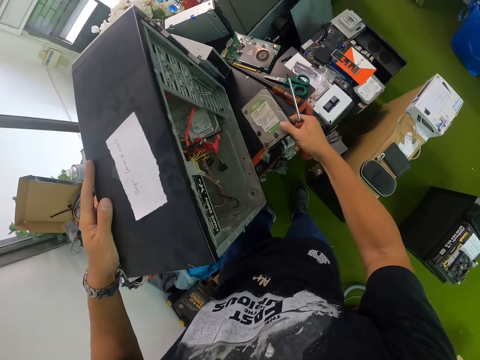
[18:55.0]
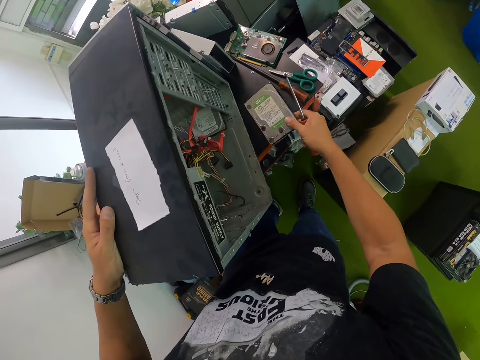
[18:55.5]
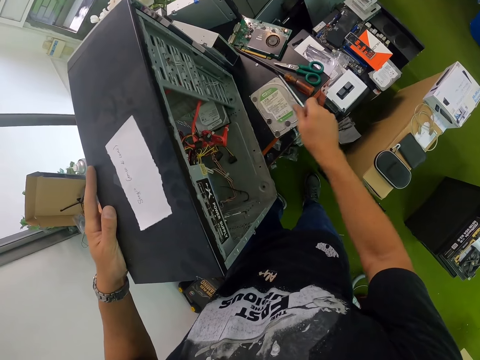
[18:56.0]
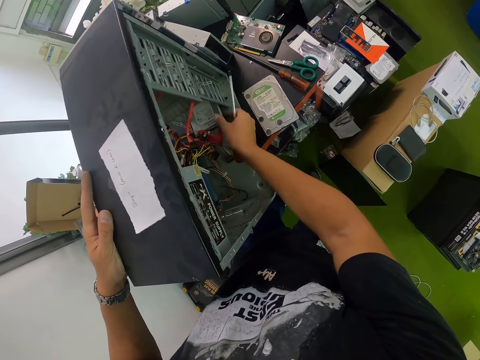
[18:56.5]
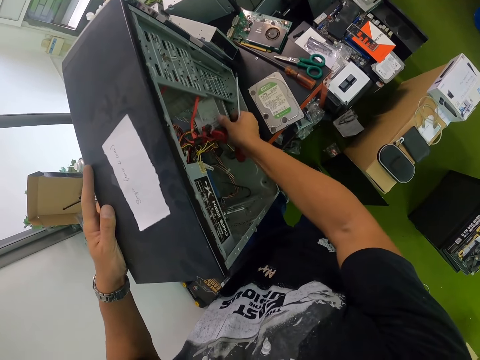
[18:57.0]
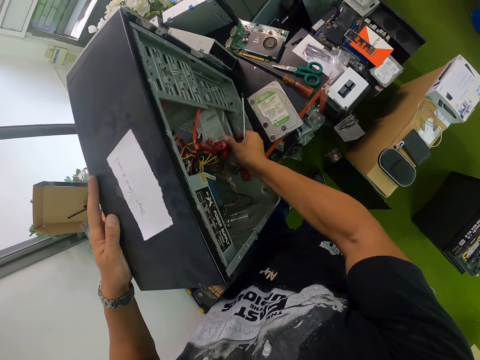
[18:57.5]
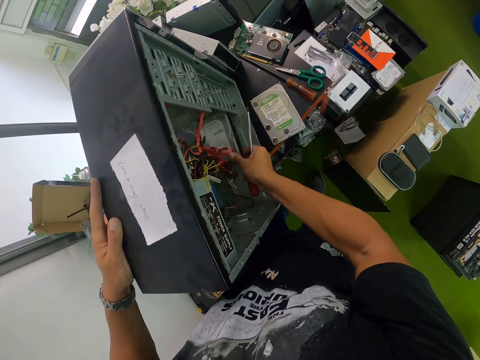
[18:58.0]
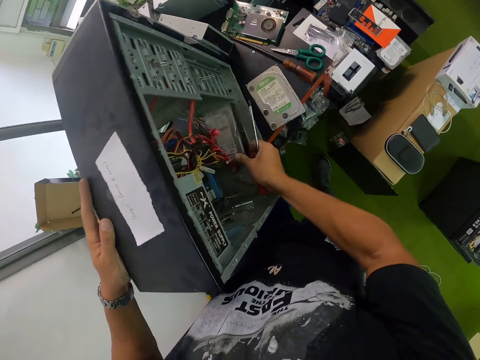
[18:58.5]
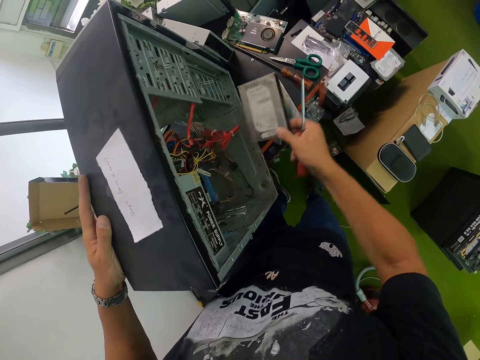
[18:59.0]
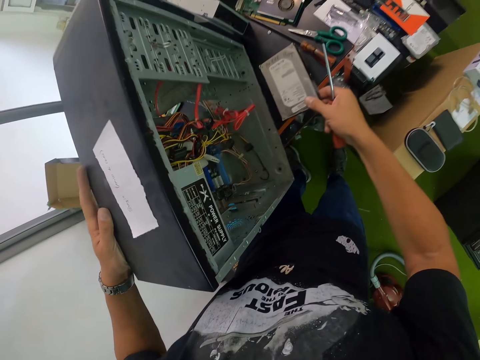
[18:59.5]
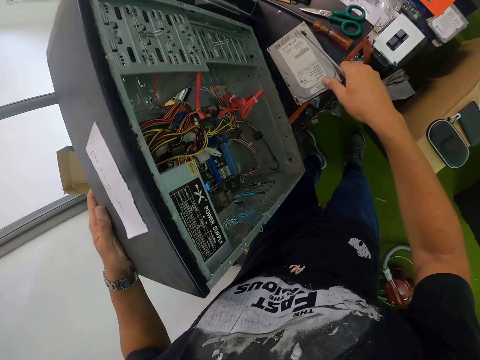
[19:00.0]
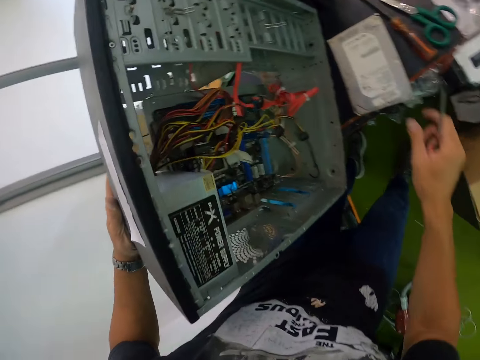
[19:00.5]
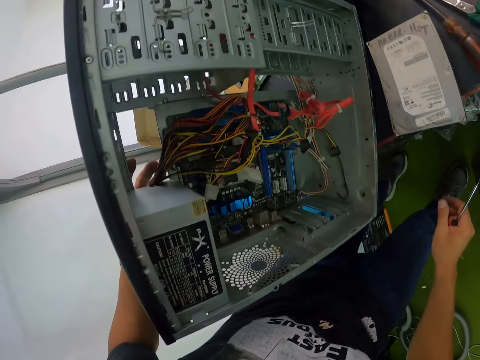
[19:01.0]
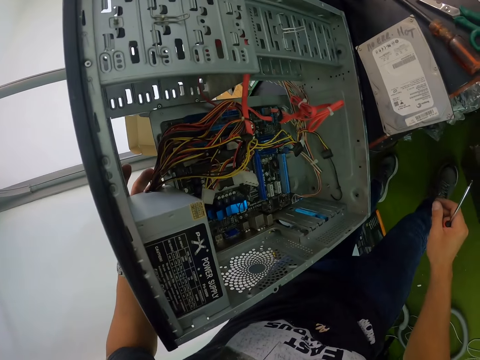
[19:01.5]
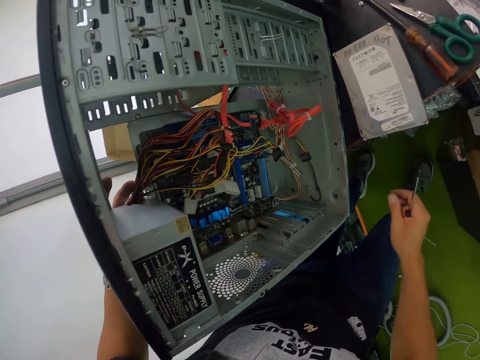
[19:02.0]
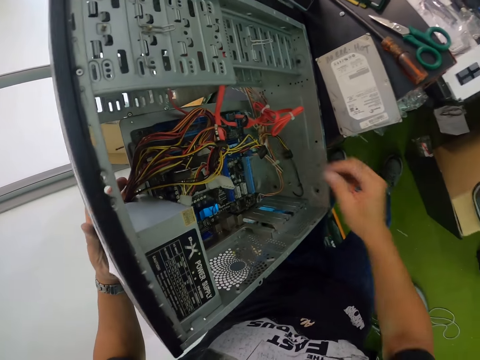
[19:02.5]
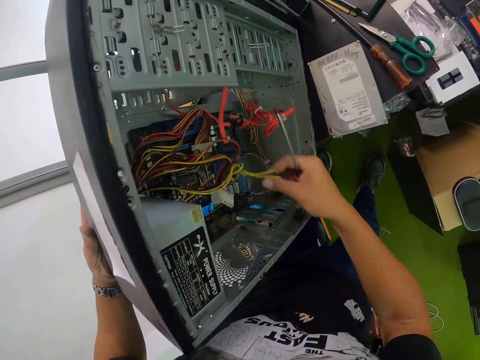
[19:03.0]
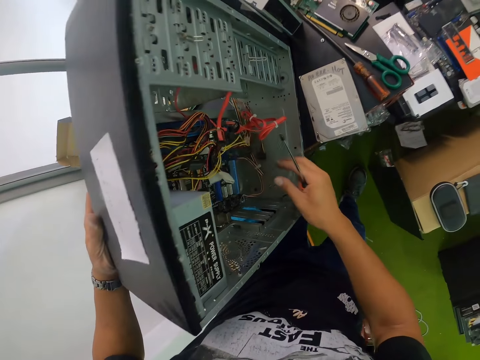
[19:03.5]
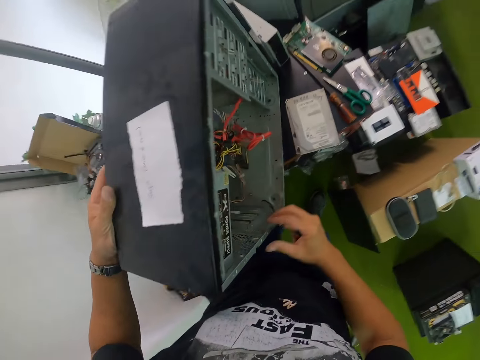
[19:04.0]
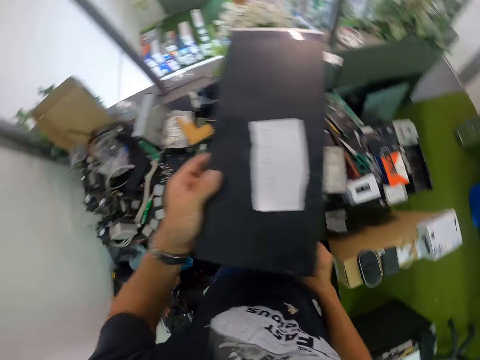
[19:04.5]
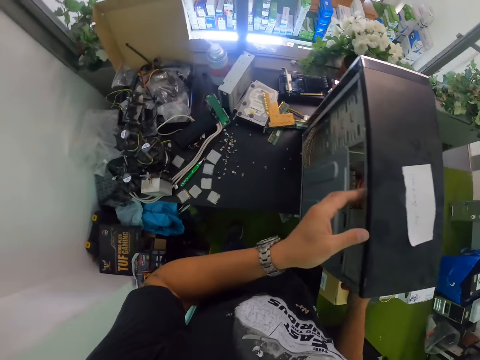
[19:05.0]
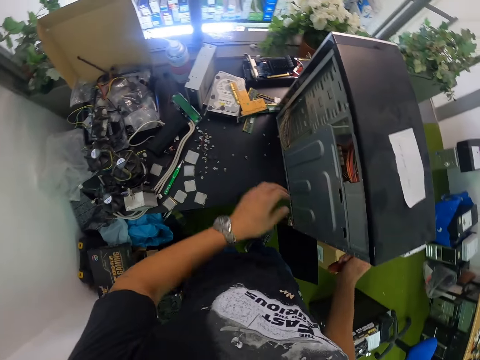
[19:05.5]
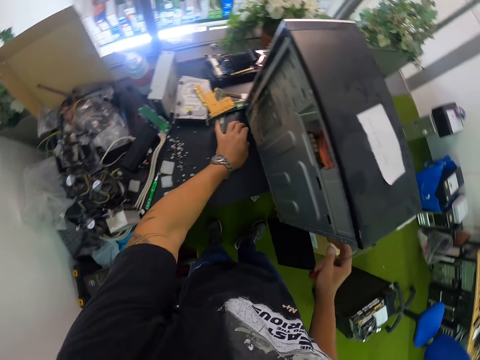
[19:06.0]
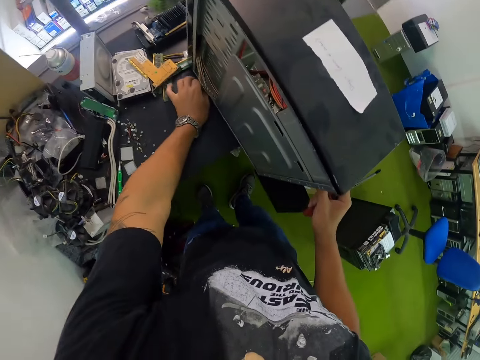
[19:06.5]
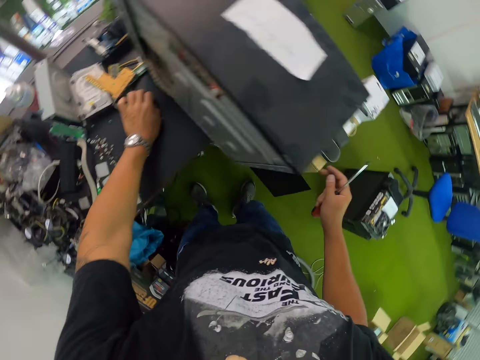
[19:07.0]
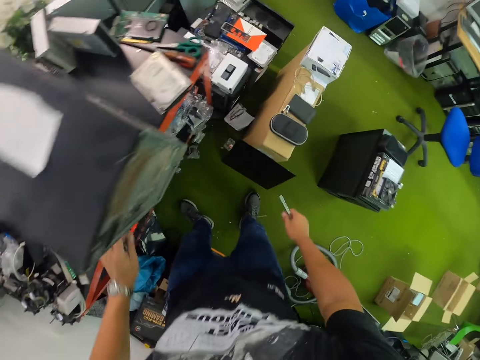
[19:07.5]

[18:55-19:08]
The camera wearer drops the hard disk drive on the table with his right hand. He pulls out a hard disk drive from the CPU with his left hand. He drops the hard disk drive on the table with his right hand. He adjusts a wire from the CPU with his right hand and touches the wires. He picks up the screw on the table with his left hand.

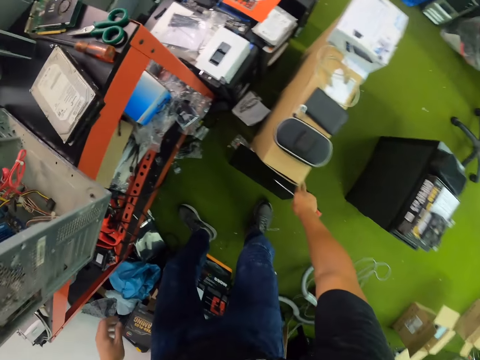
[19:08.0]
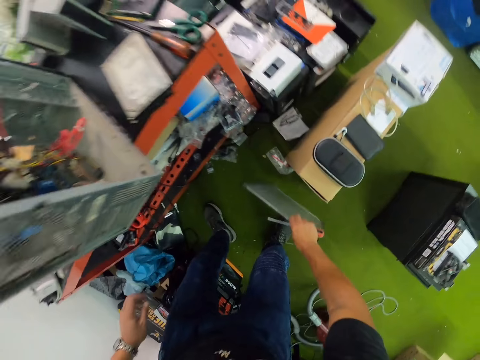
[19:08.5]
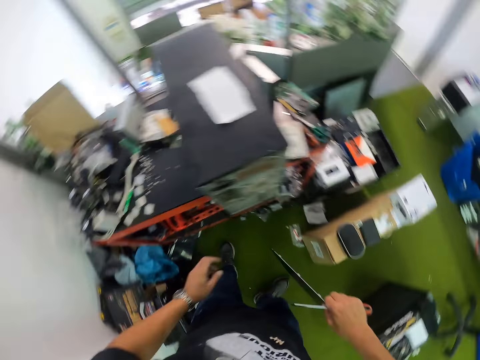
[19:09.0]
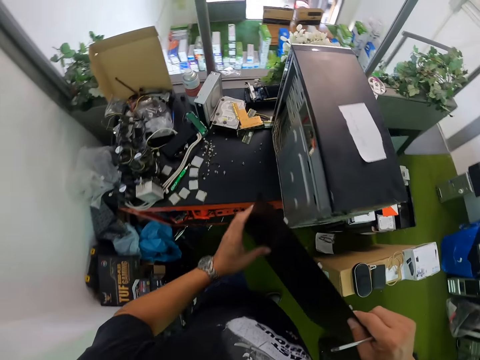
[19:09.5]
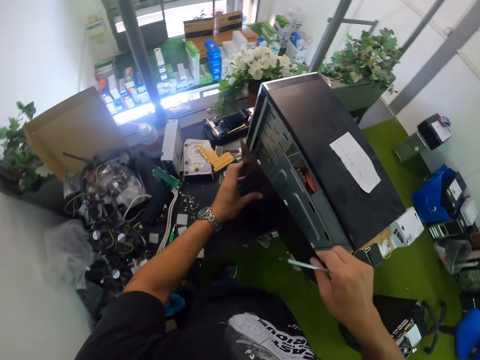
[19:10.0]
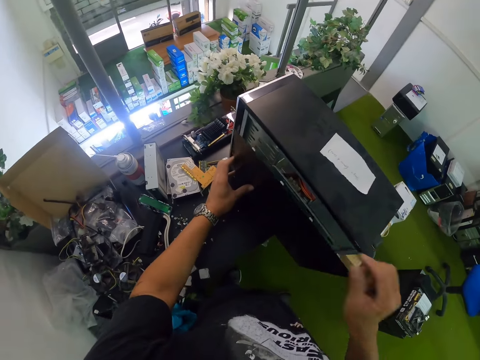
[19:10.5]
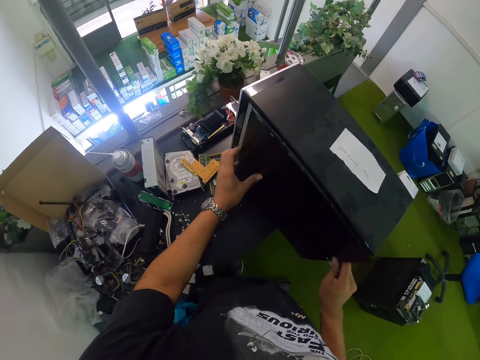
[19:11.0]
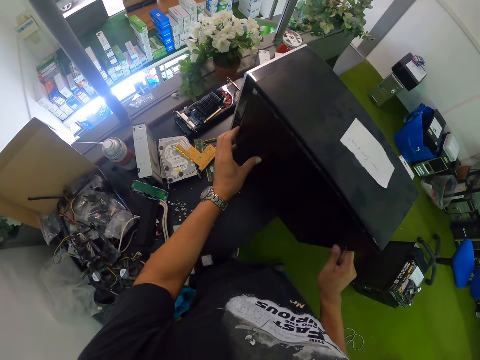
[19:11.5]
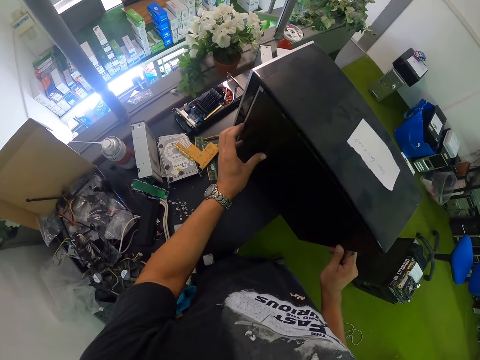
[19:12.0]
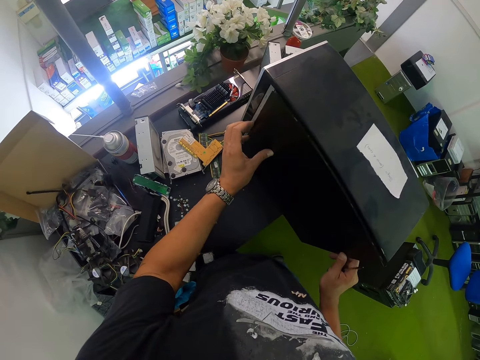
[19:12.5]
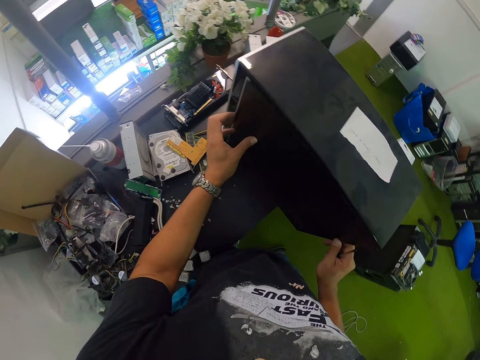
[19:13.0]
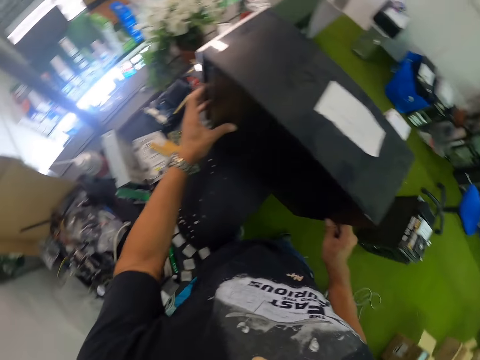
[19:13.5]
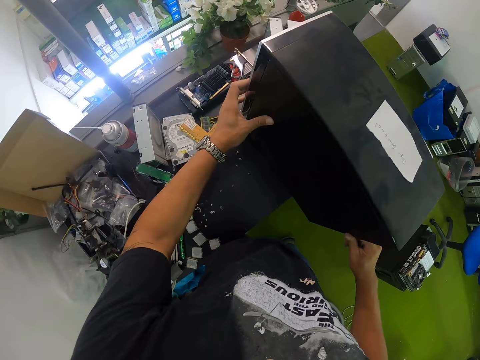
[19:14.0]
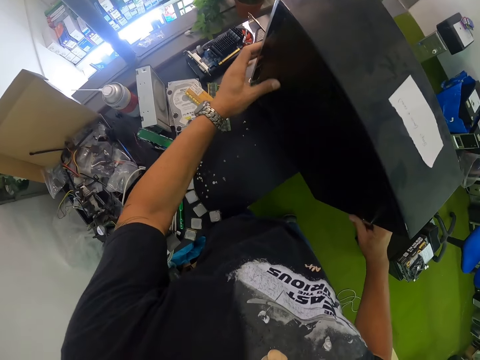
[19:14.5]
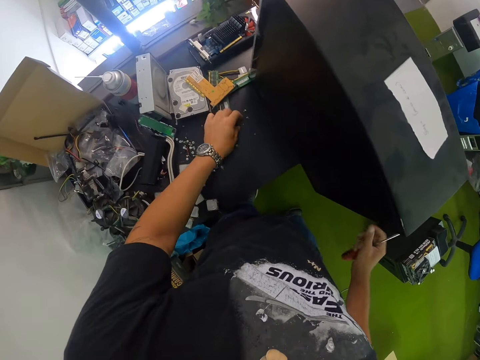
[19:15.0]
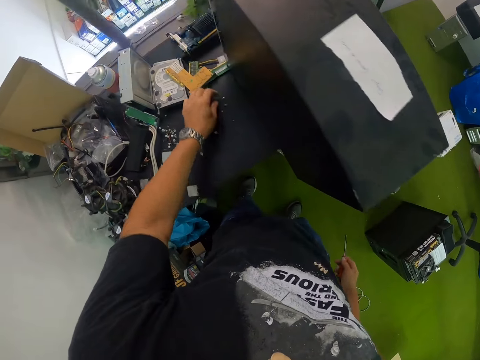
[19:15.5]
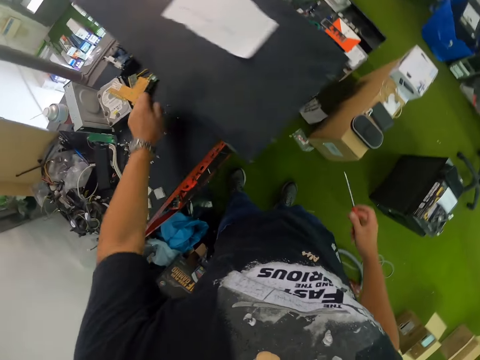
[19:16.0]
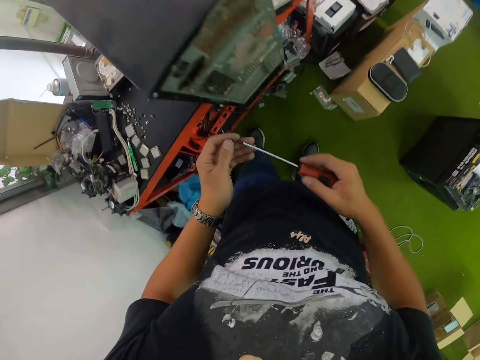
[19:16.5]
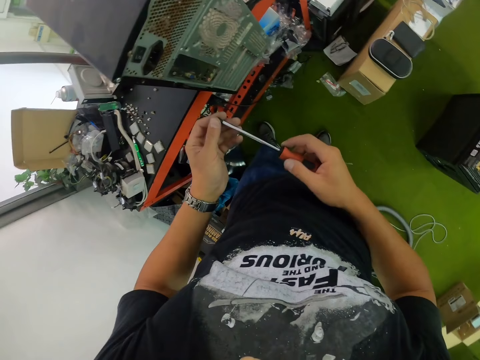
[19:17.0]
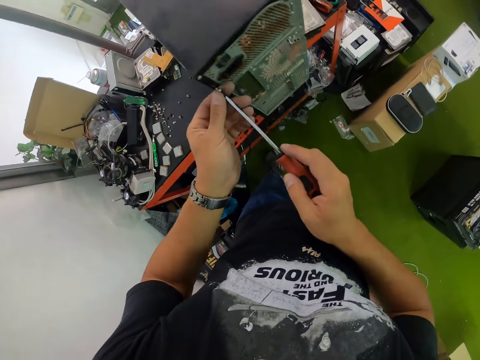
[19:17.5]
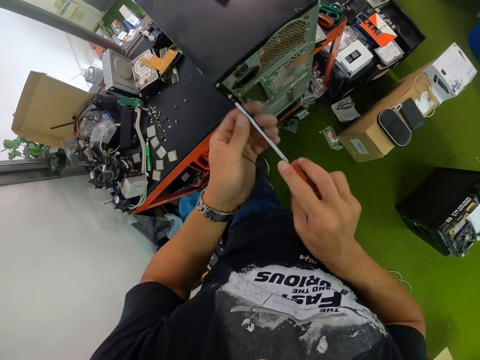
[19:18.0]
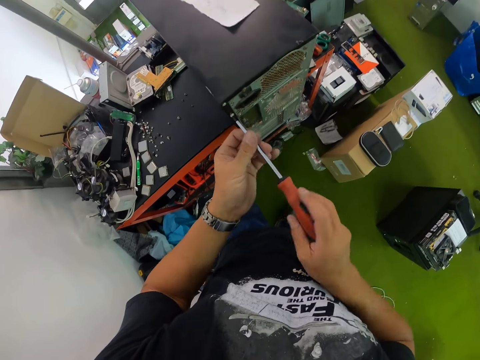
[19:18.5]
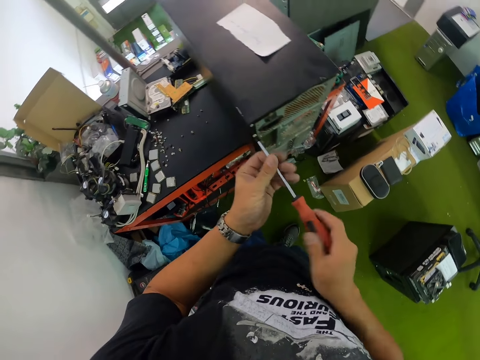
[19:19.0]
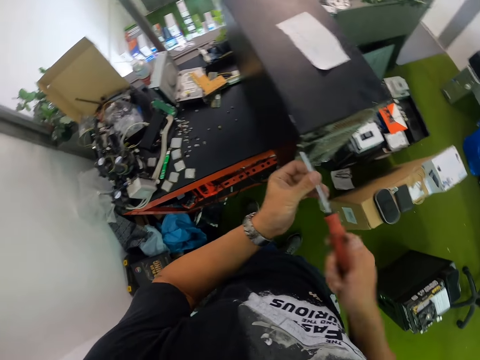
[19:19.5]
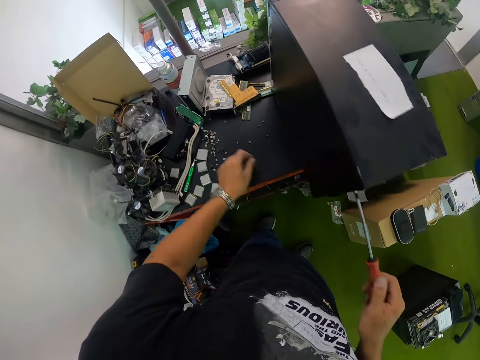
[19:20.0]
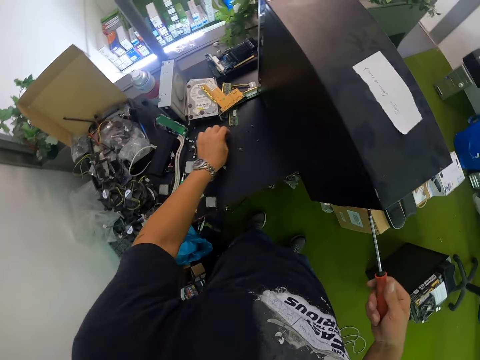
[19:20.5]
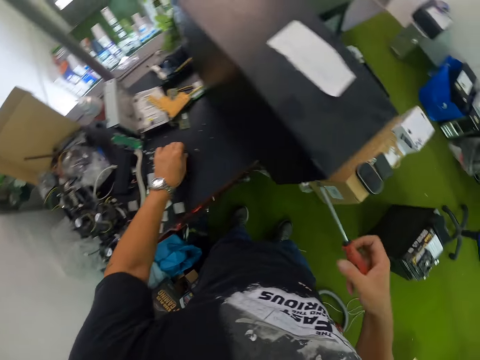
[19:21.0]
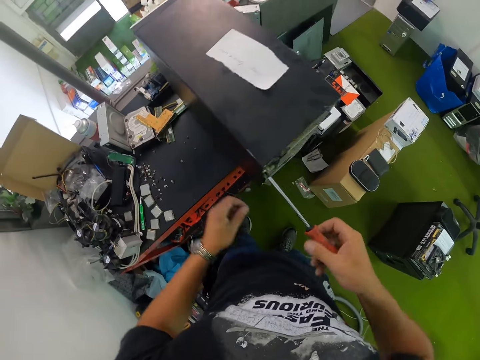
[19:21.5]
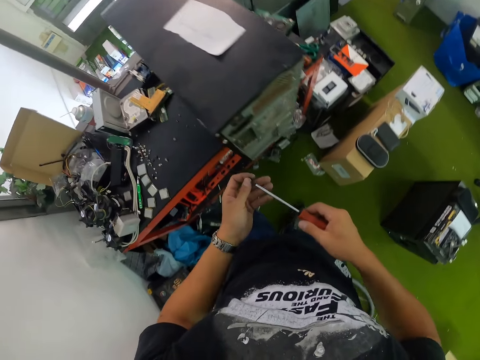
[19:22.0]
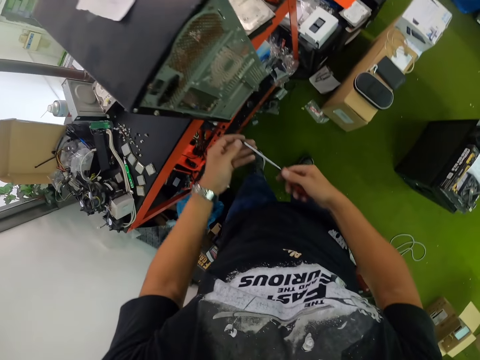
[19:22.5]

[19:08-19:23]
The camera wearer picks up an access panel from the floor with his right hand. He couples the access panel on the CPU with both hands. He picks up the screw on the table with his left hand. He places the screw on the screwdriver with his left hand. He screws the screw into the CPU with the screwdriver in both hands. He screws the screw into the CPU with the screwdriver in his right hand. He picks up the screw on the table with his left hand.
